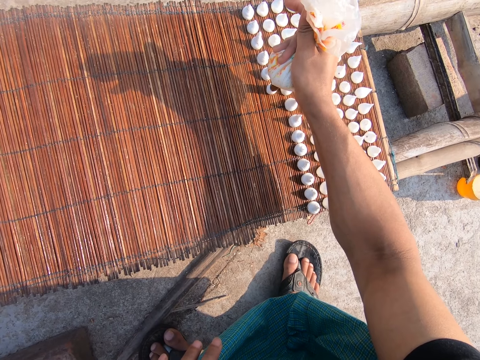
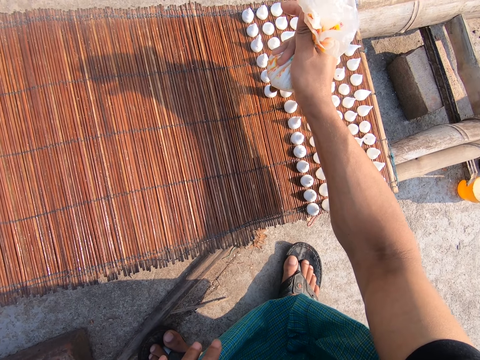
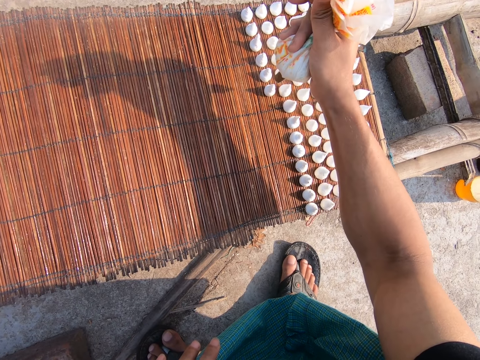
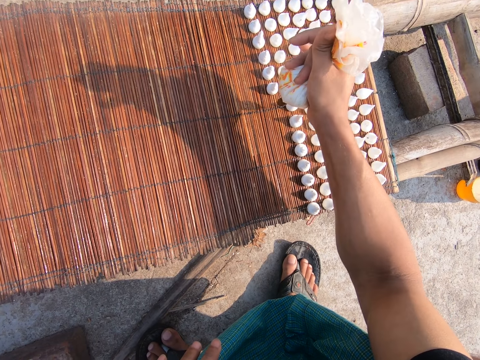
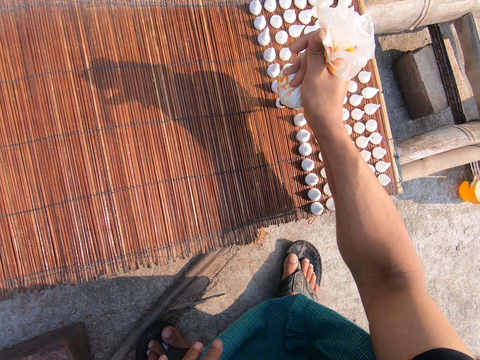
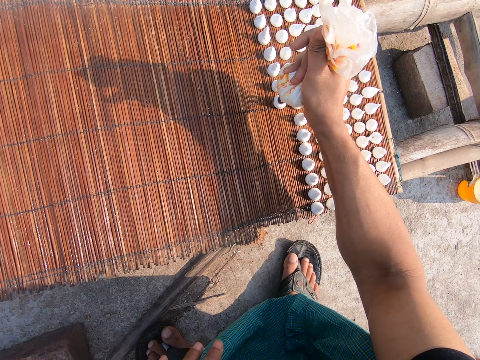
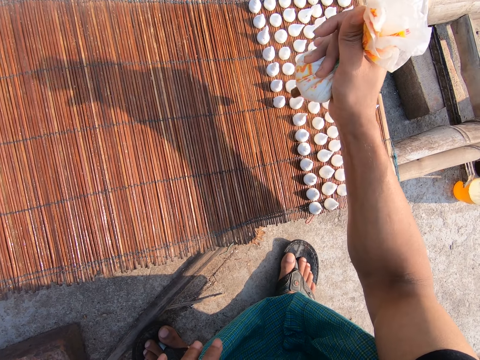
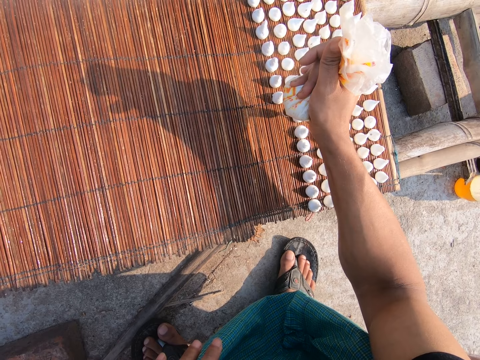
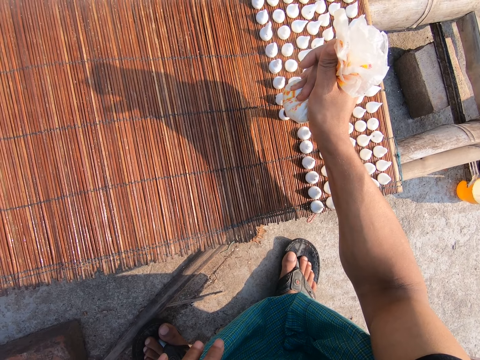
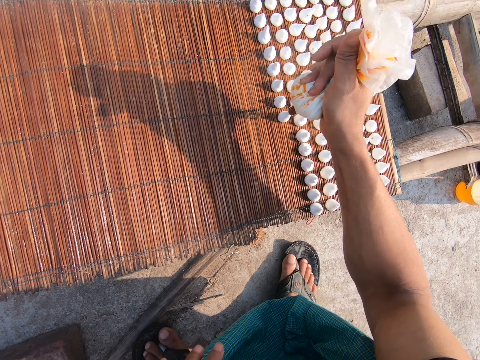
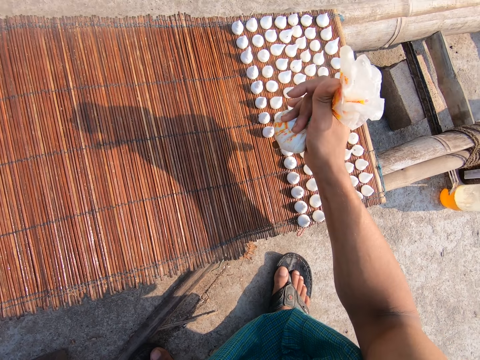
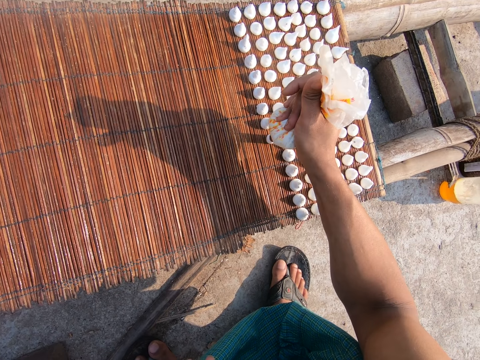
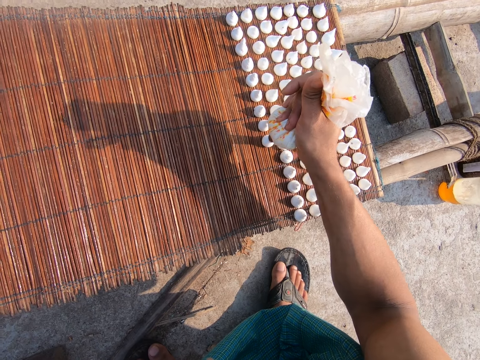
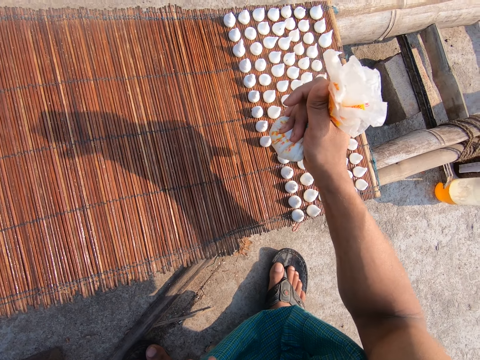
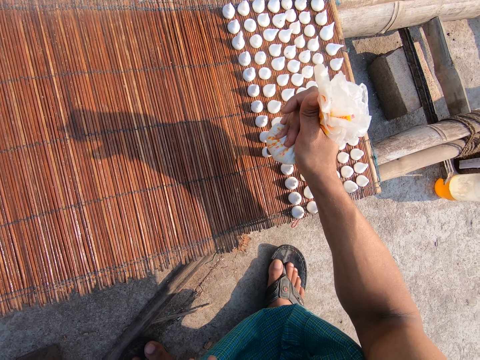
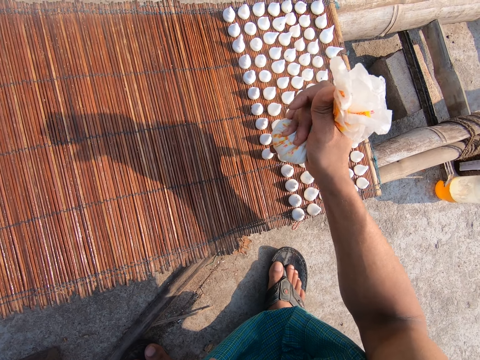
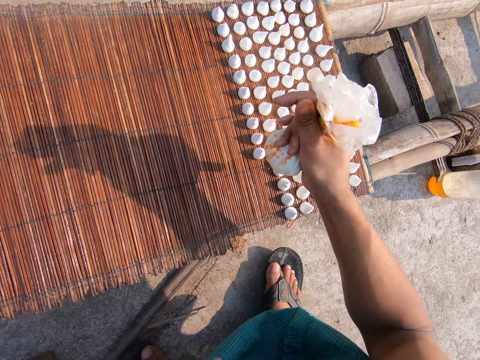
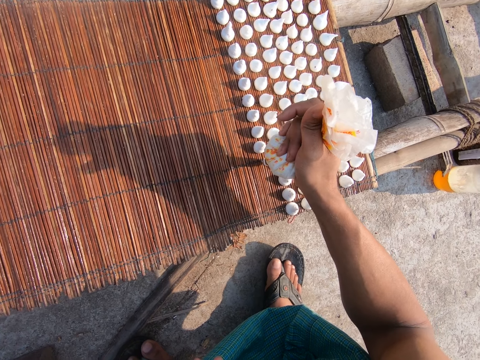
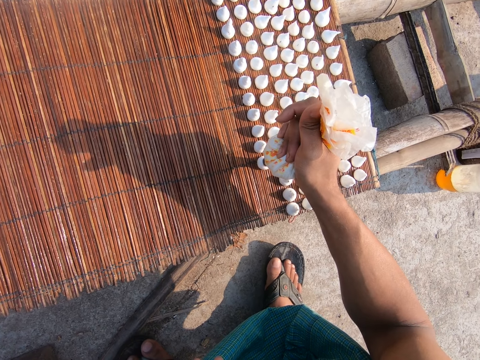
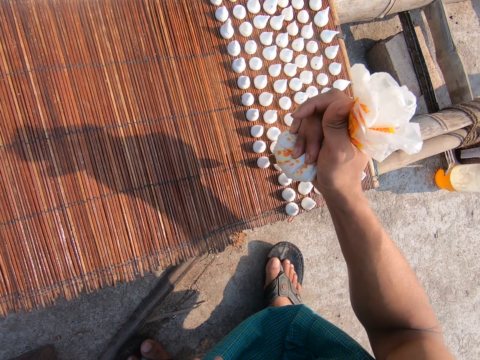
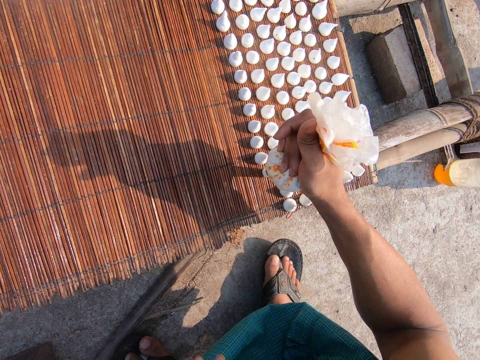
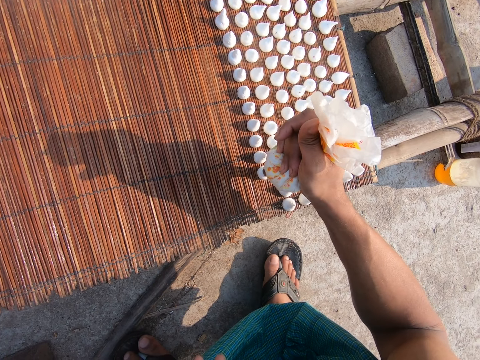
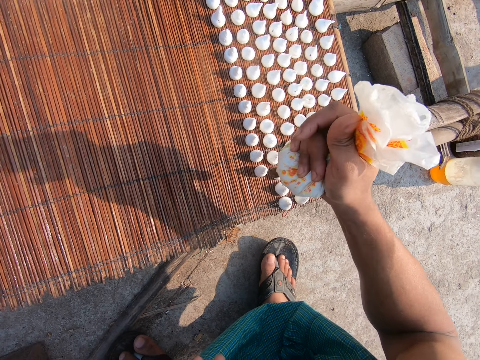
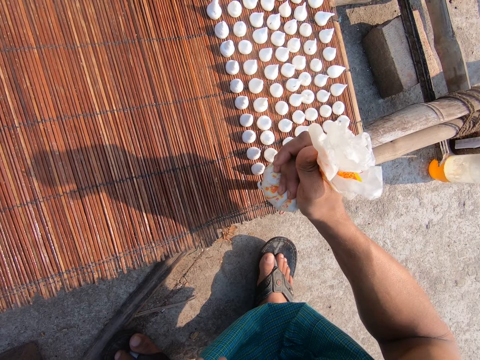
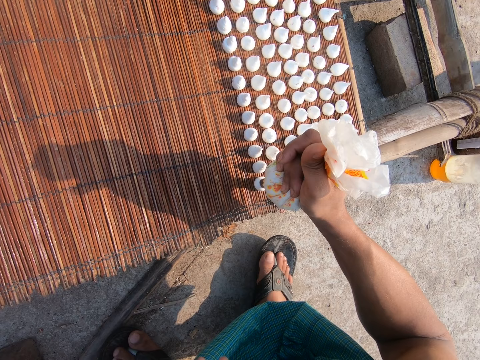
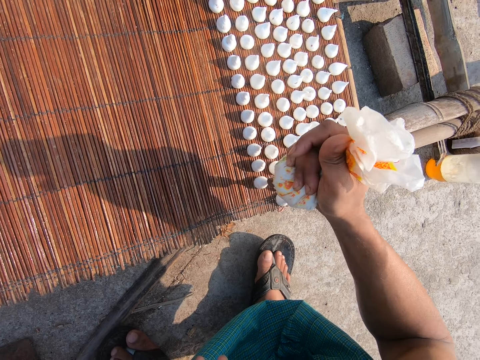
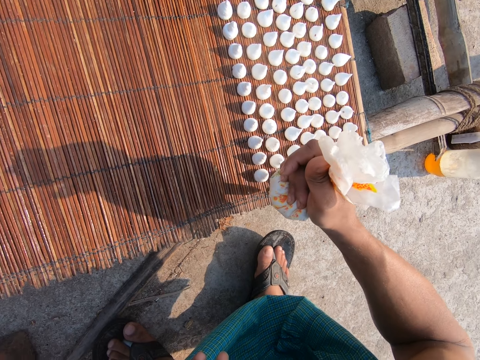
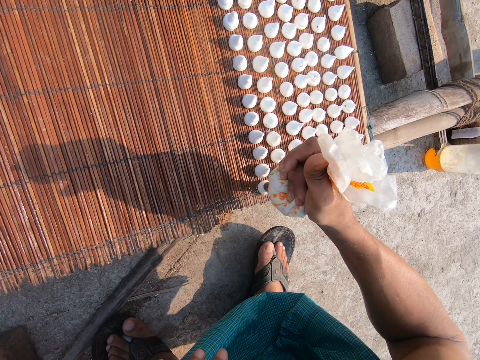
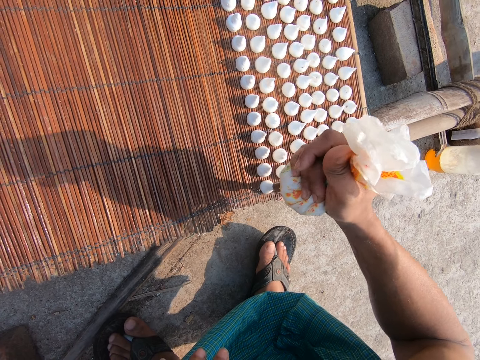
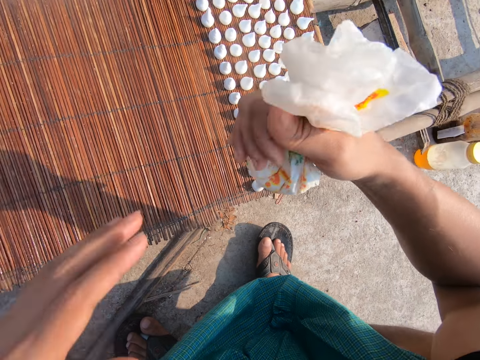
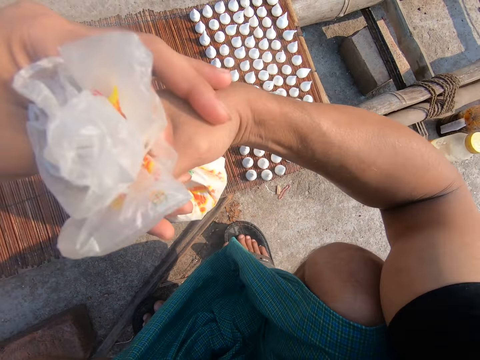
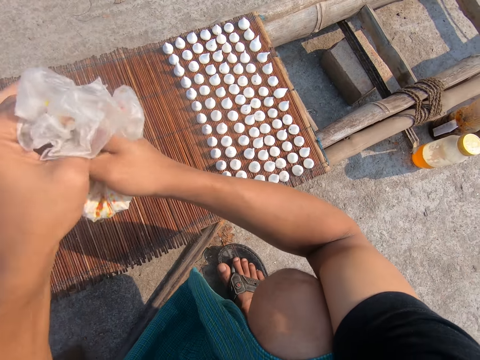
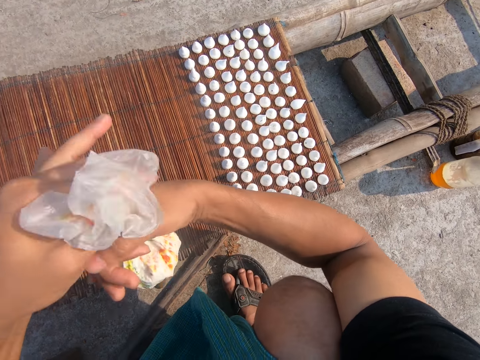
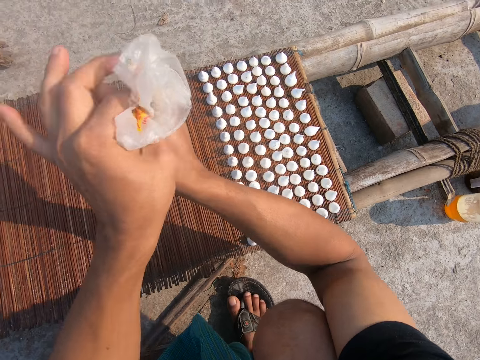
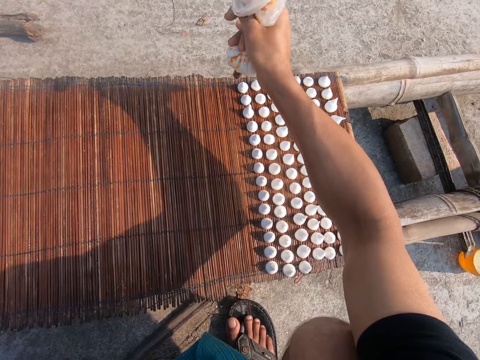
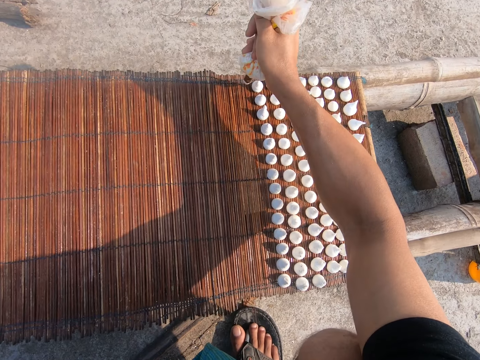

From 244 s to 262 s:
The camera wearer pipes the mat with icing from the piping nozzle in his right hand. He pipes the mat with icing repeatedly. He interacts with the woman. He pipes the mat with icing from the piping nozzle in his right hand. He pipes the mat with icing repeatedly. He squeezes the piping nozzle with both hands. He folds the piping bag.

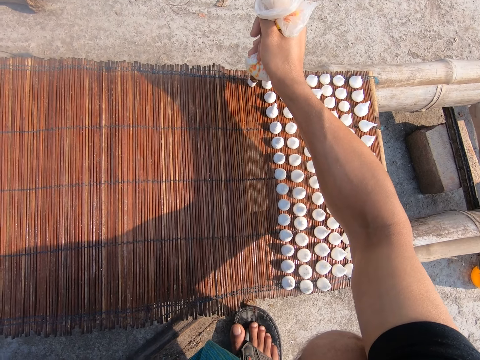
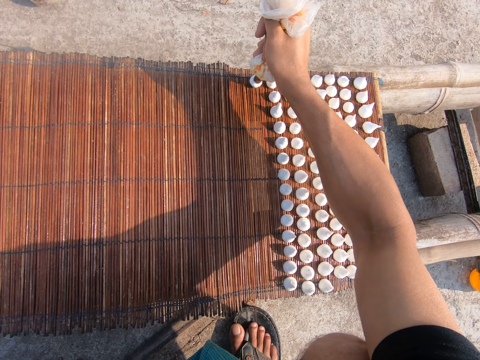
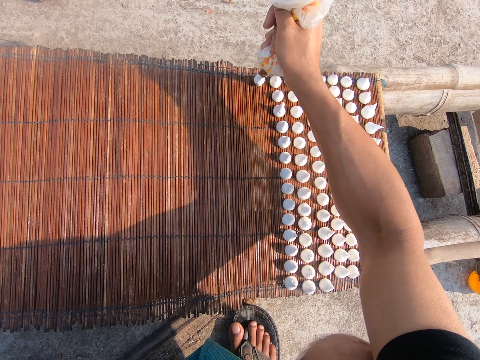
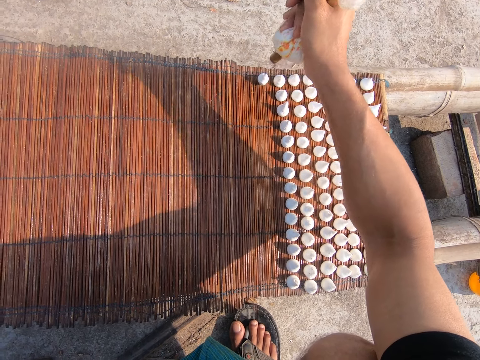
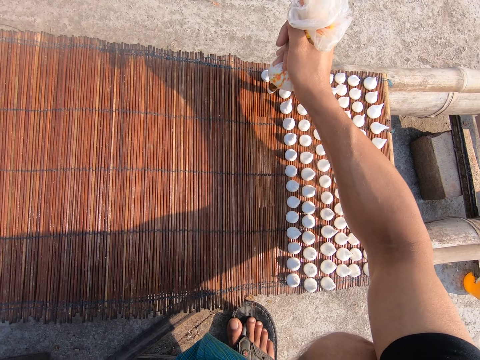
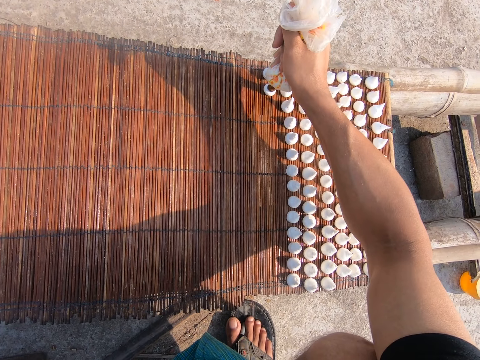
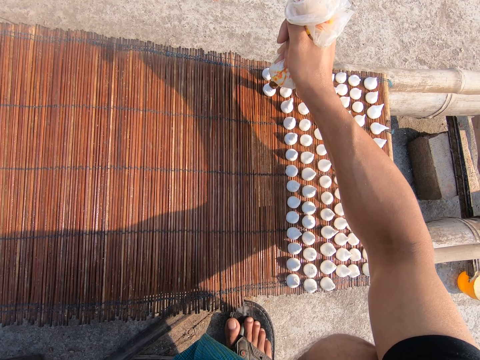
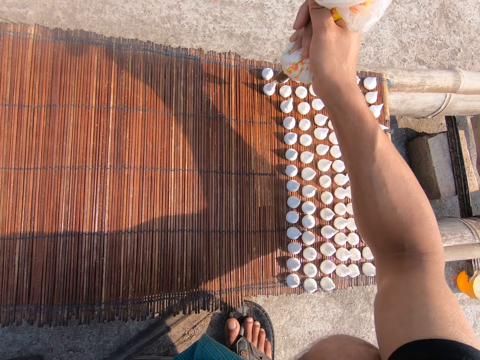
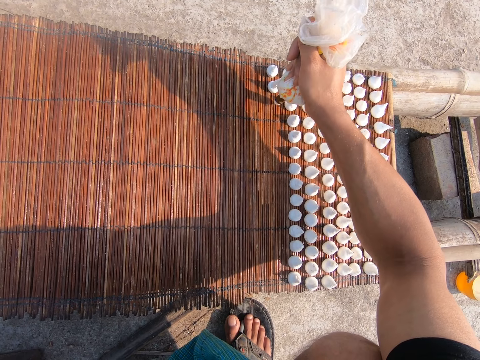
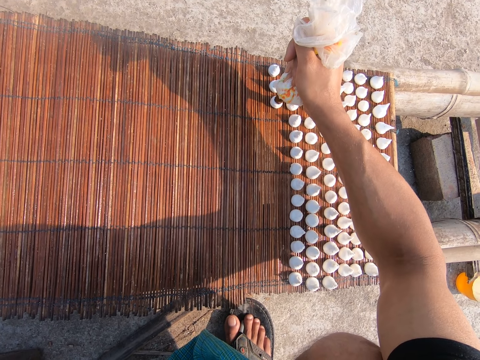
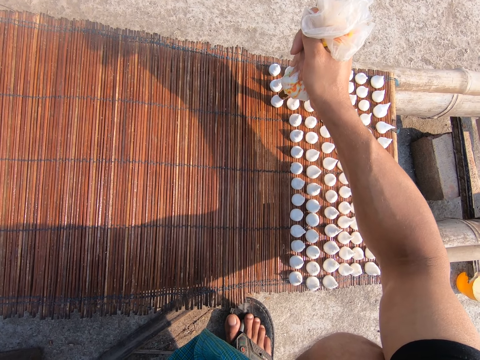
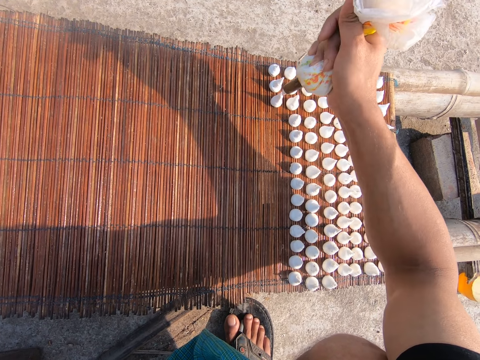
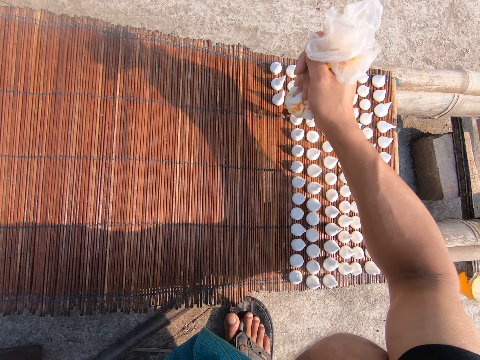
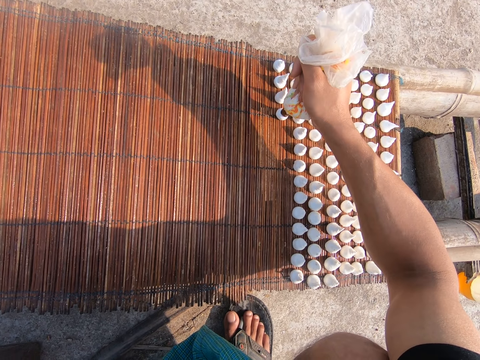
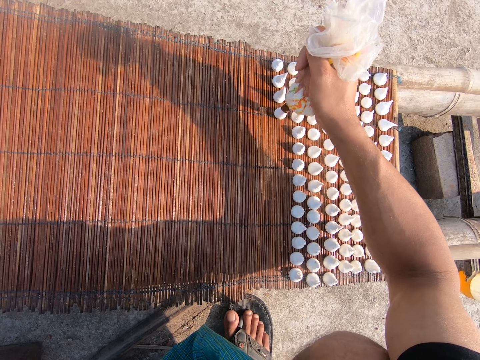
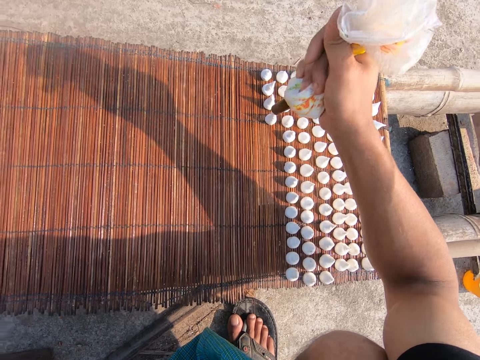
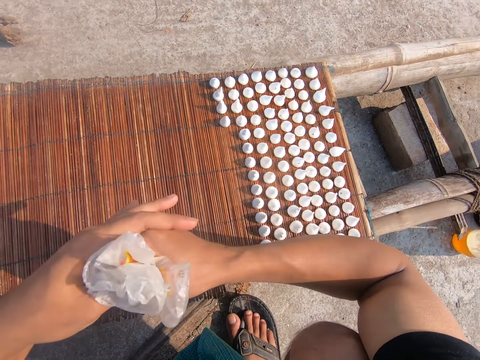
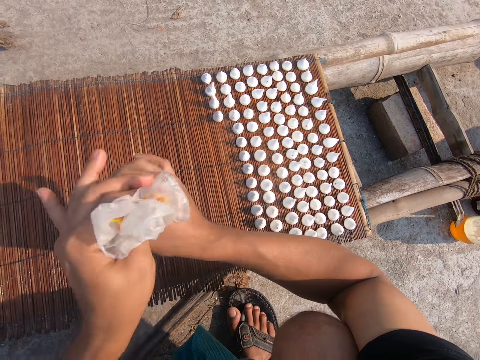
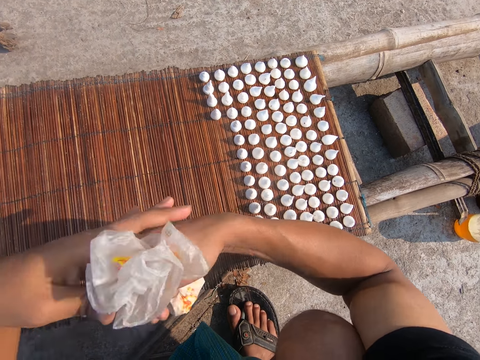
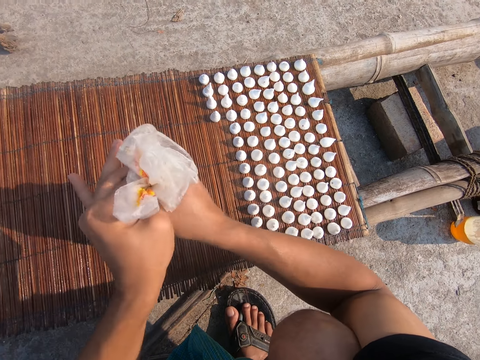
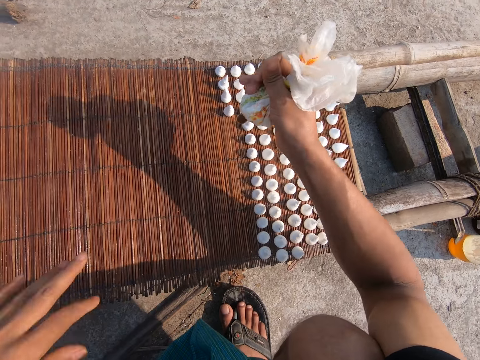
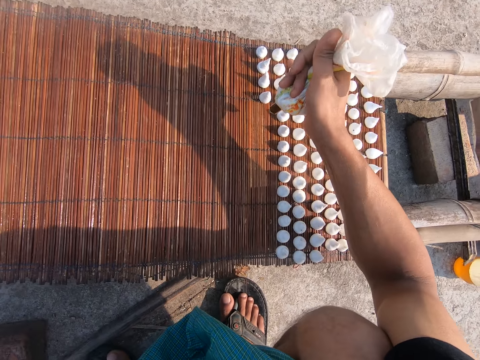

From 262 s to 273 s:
The camera wearer pipes the mat with icing from the piping nozzle in his right hand. He pipes the mat with icing repeatedly. He squeezes the piping nozzle with both hands. He folds the piping bag.
